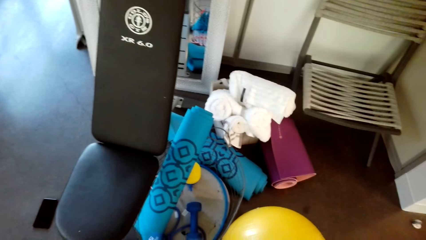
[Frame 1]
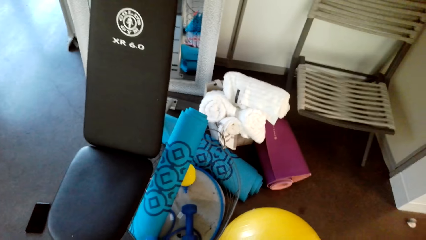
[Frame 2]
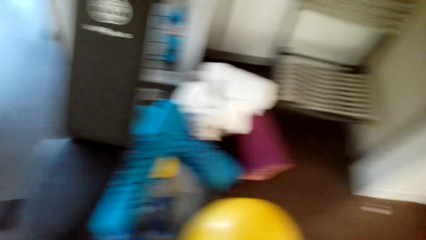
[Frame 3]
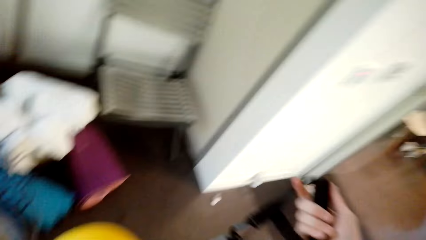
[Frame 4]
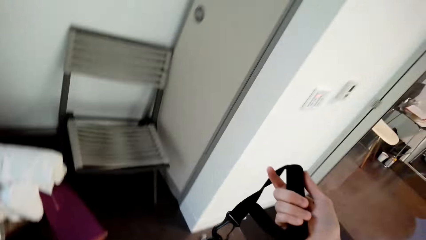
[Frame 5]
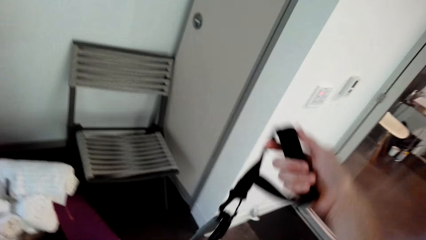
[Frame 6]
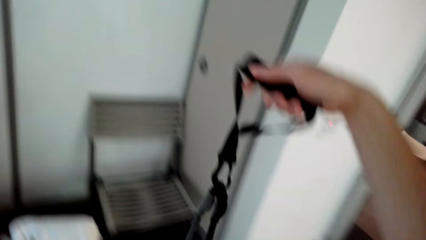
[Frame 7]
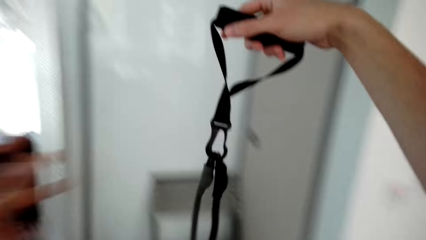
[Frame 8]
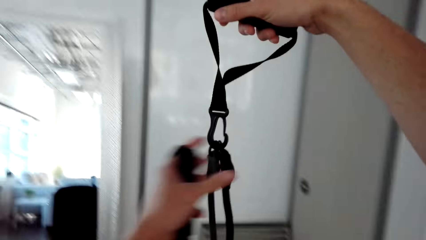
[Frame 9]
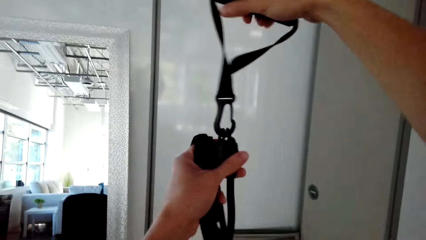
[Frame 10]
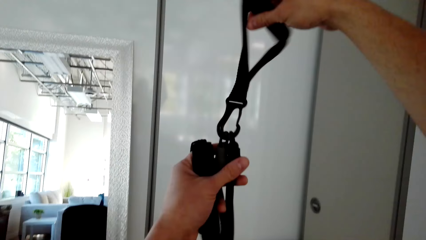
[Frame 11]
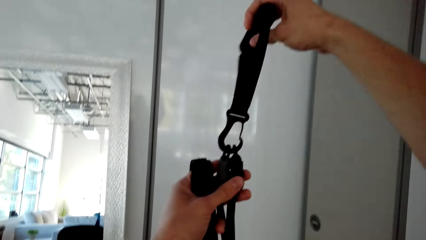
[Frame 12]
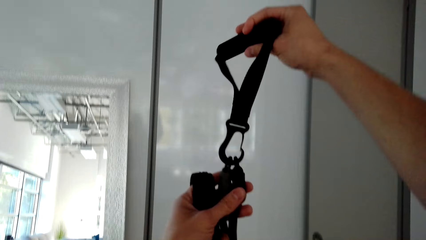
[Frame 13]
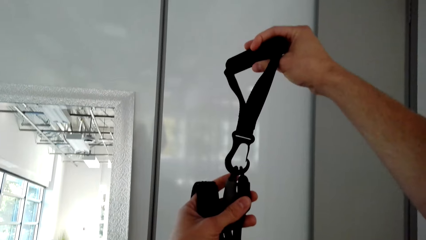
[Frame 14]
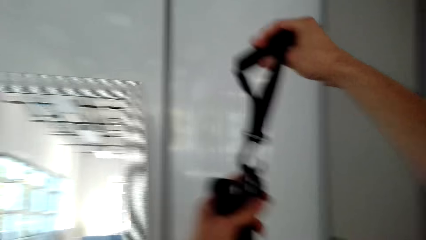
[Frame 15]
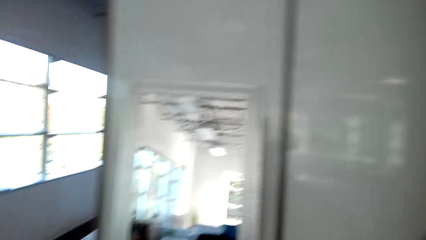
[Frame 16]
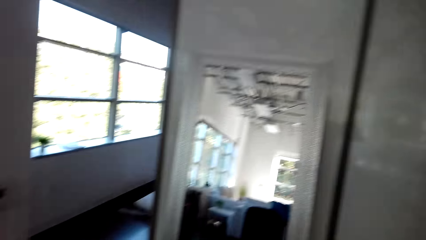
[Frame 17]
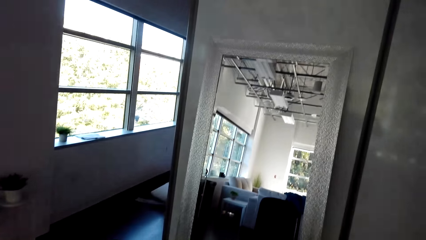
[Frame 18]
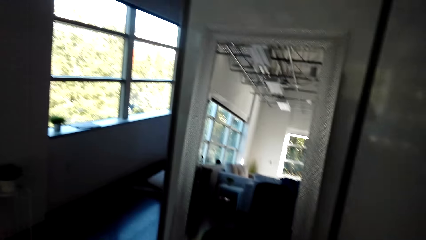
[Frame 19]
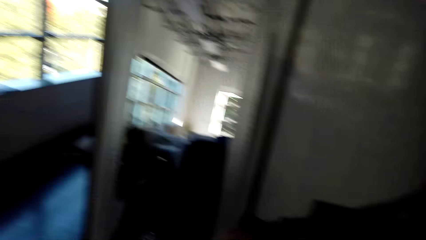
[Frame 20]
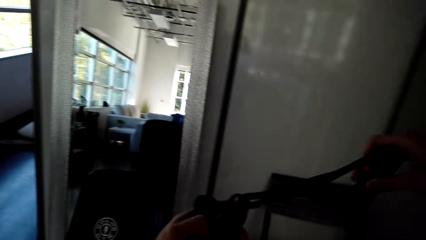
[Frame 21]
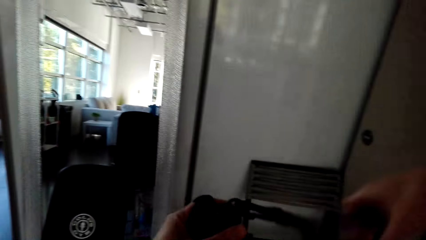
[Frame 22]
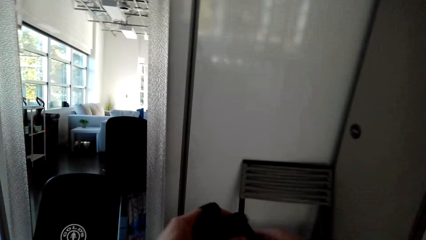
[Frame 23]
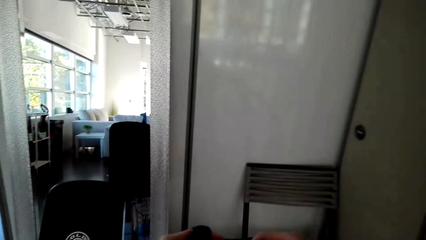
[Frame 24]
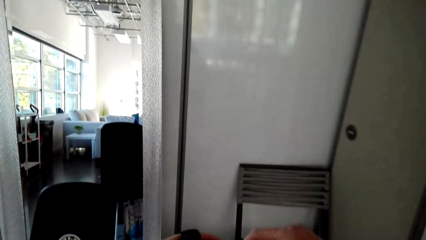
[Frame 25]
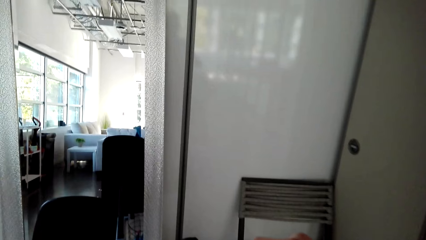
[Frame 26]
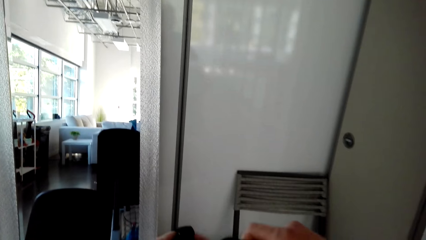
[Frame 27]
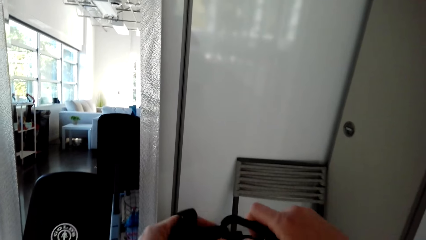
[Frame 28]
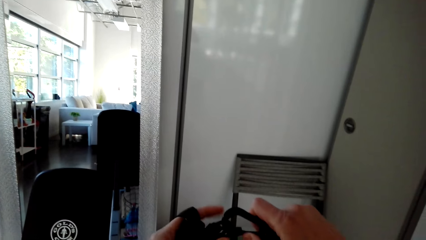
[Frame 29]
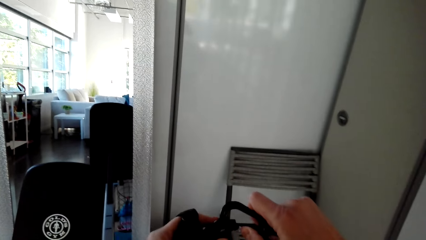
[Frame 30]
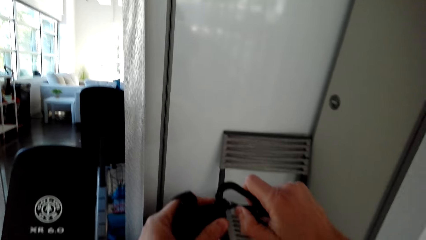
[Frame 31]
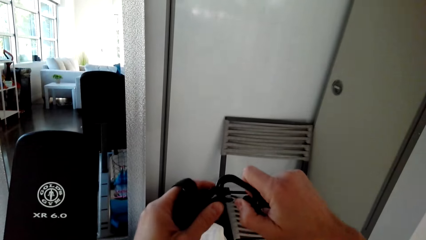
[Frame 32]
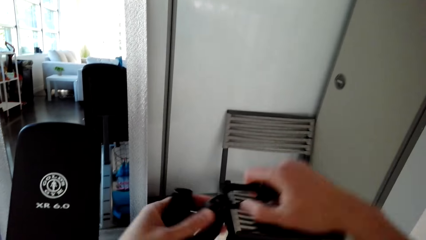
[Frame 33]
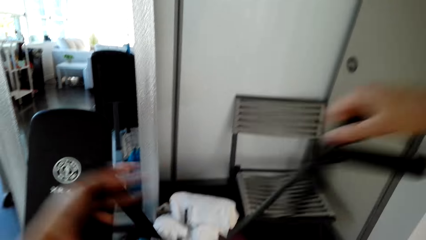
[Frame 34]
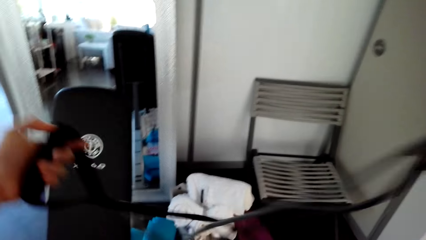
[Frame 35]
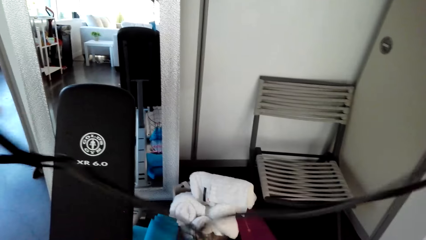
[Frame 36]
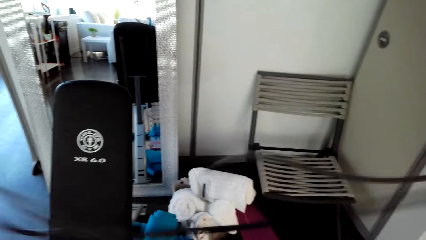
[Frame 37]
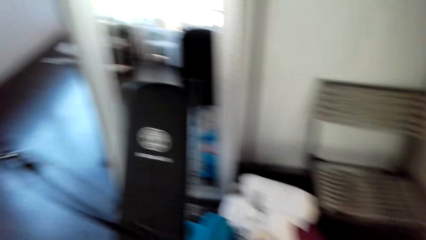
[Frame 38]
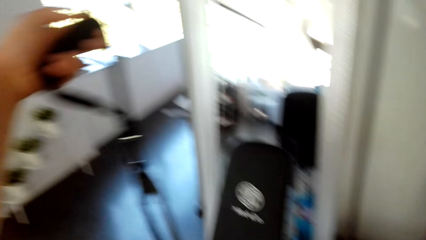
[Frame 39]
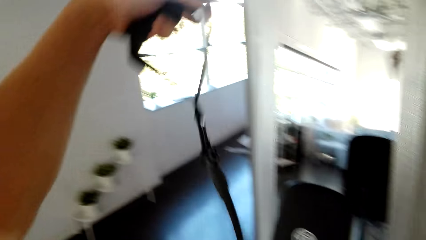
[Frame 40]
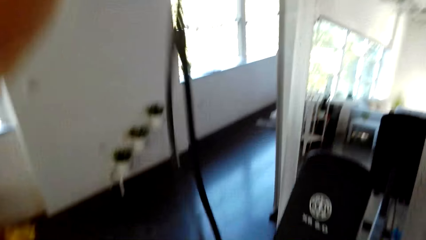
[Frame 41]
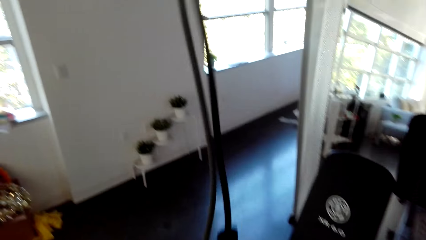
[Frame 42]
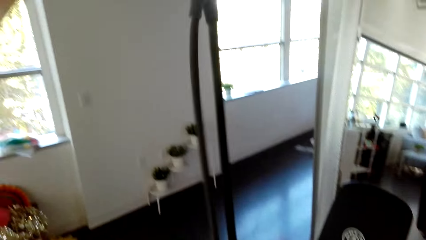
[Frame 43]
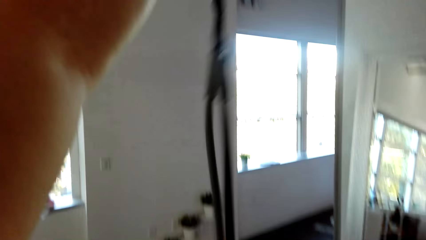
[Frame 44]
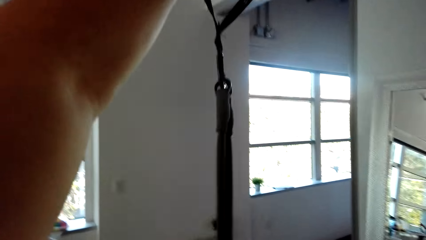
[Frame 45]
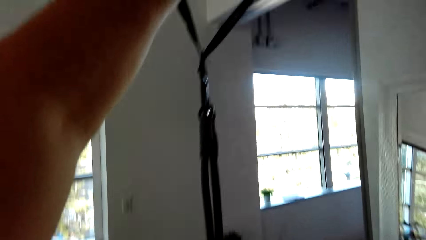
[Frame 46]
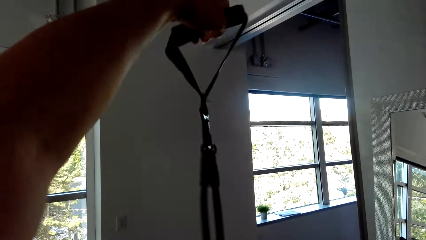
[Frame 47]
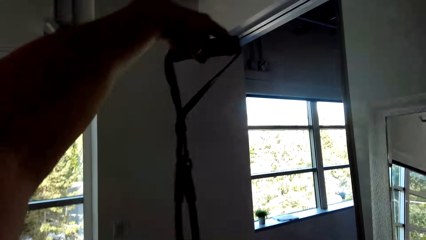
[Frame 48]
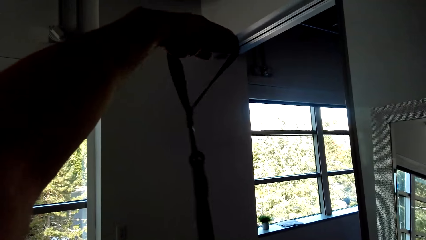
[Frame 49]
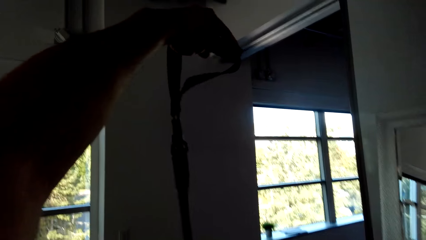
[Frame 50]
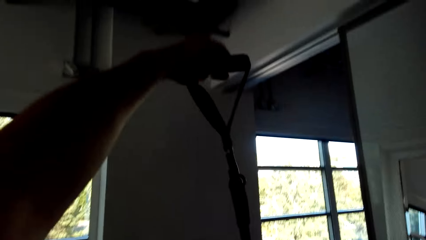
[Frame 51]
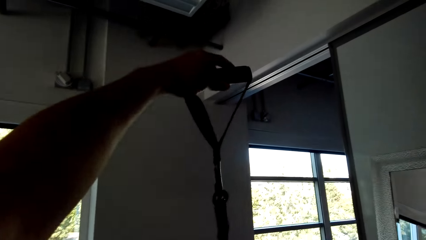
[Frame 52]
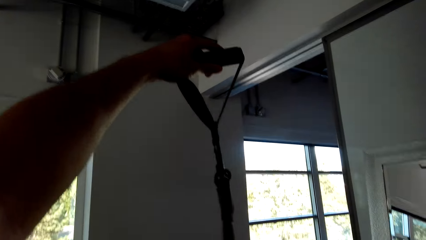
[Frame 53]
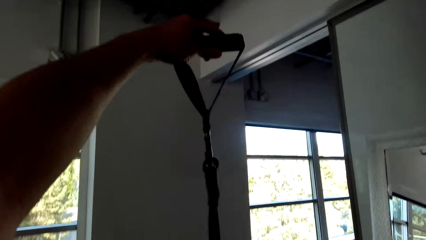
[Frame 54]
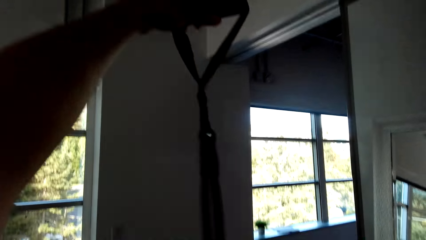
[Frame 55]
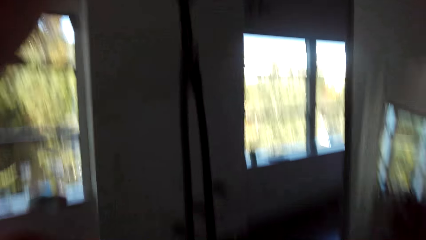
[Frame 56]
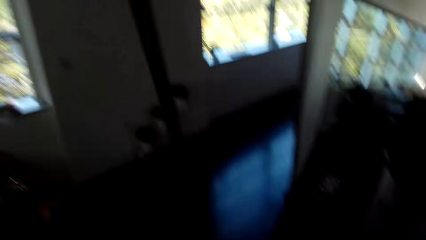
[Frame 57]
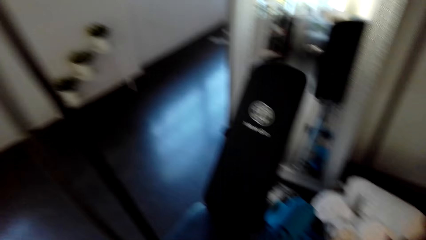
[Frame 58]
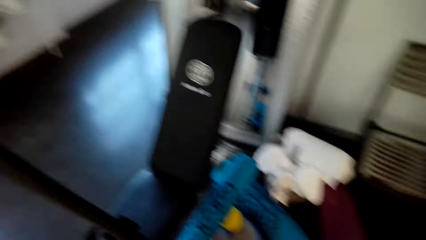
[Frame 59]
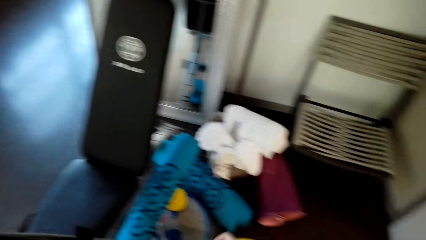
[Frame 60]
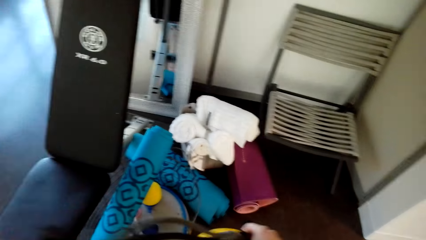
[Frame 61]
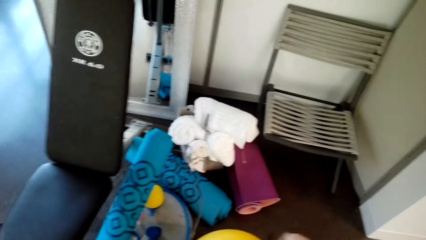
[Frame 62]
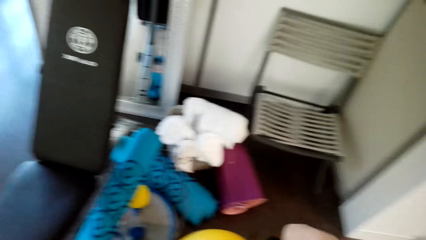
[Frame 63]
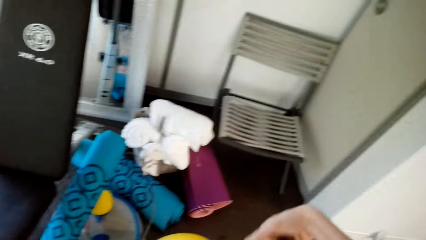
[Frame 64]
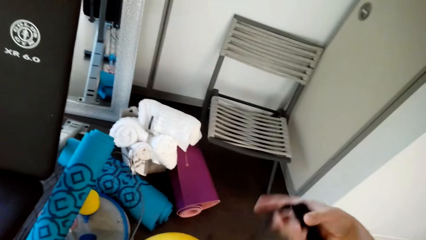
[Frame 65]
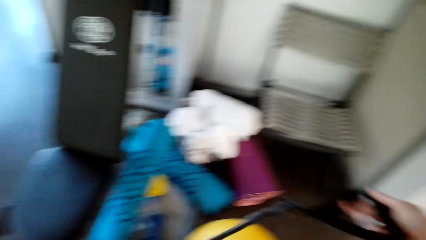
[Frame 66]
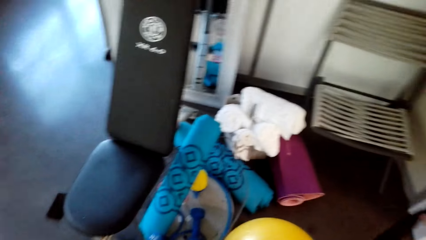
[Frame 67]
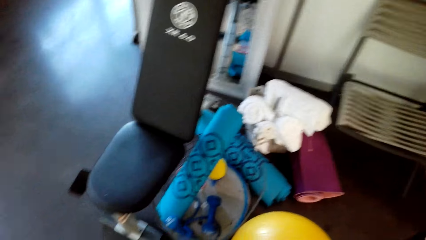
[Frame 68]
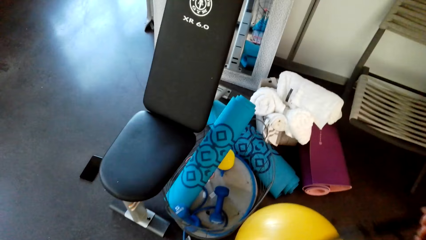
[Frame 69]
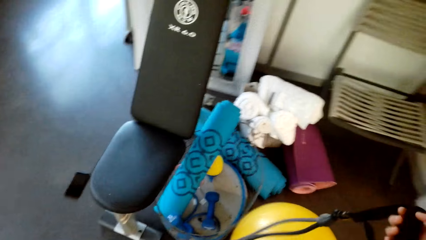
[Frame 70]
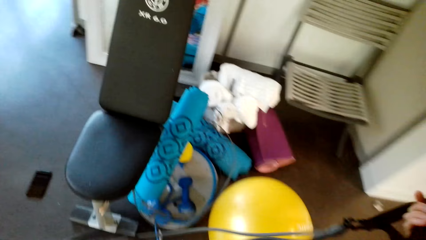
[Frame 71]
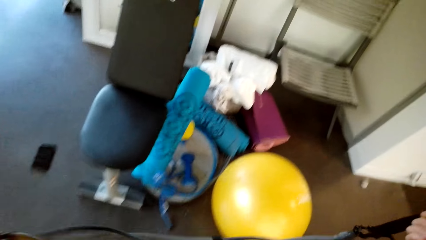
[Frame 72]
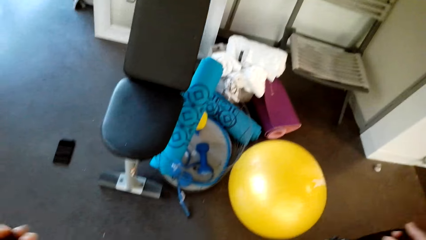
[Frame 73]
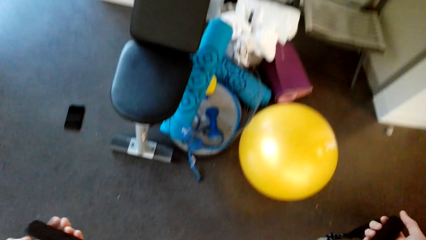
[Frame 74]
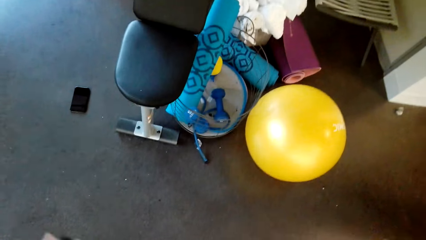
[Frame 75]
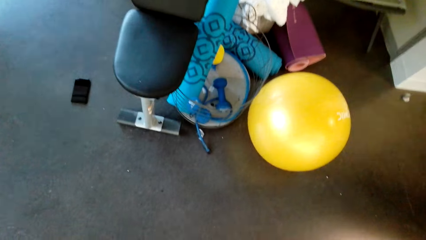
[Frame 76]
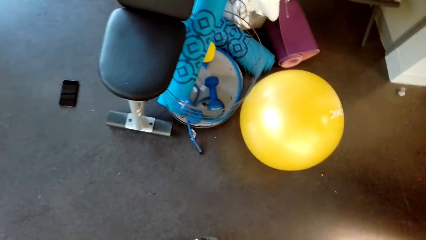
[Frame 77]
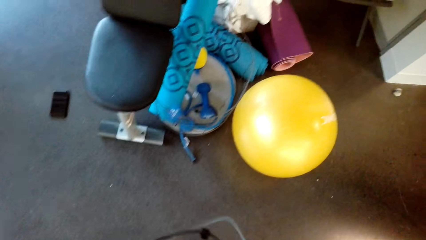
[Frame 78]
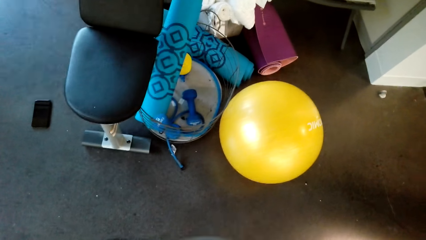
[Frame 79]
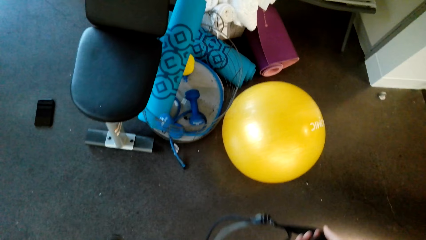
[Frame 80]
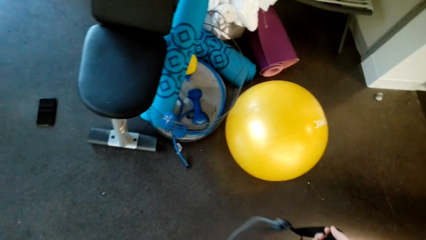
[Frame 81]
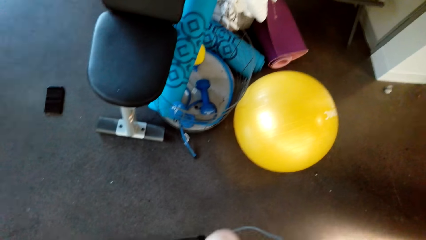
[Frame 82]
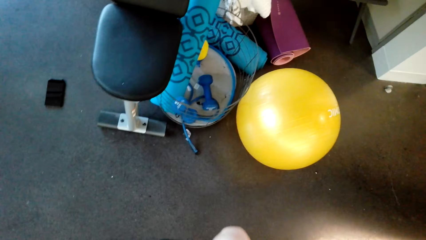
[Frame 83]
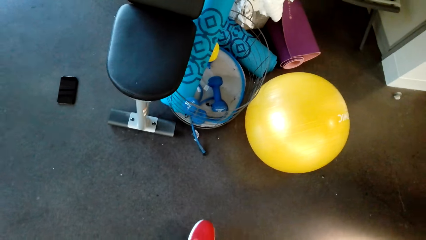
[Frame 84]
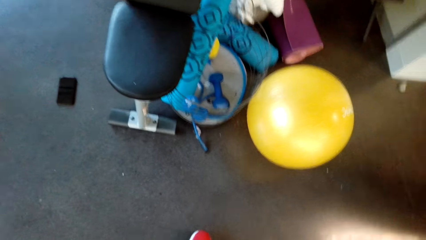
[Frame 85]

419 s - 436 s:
The camera wearer lifts a jump rope. They stretch the jump rope.
